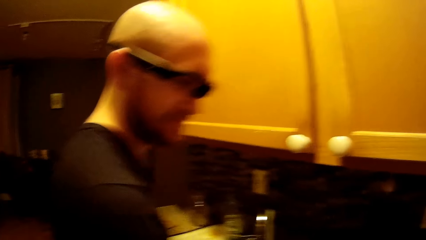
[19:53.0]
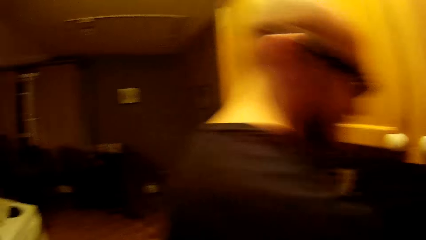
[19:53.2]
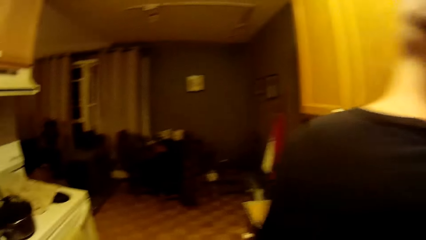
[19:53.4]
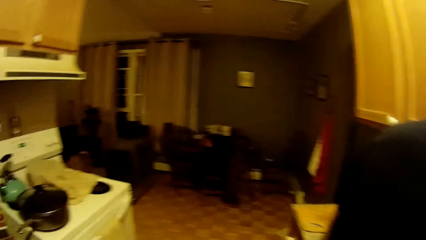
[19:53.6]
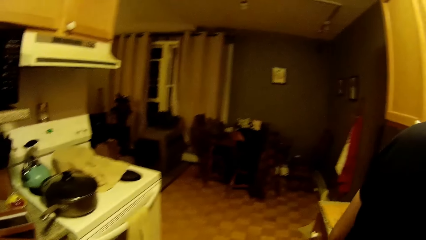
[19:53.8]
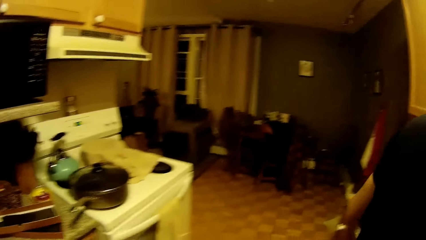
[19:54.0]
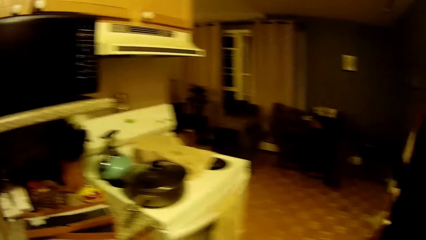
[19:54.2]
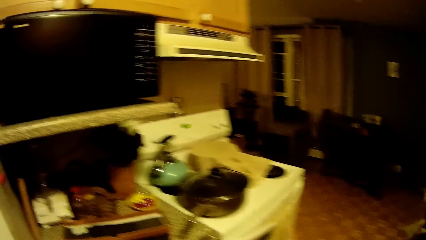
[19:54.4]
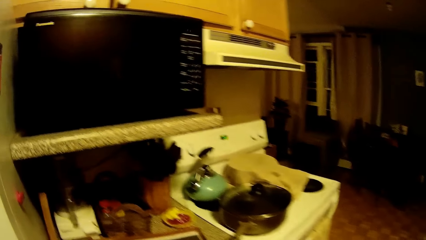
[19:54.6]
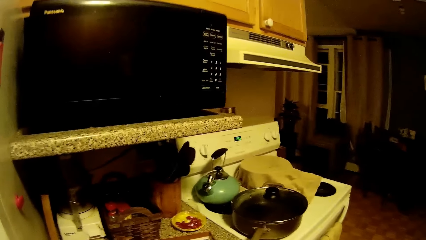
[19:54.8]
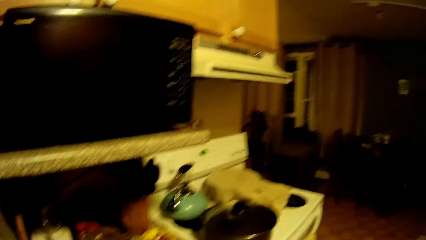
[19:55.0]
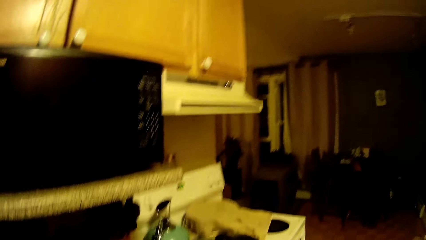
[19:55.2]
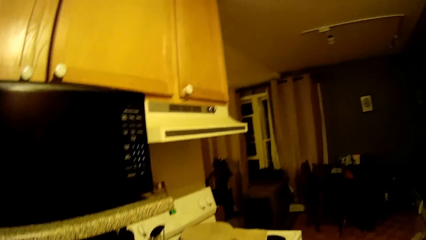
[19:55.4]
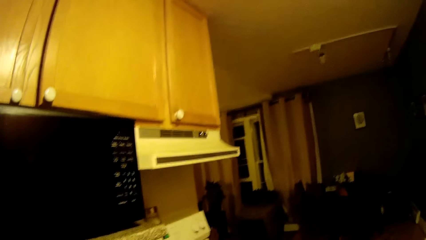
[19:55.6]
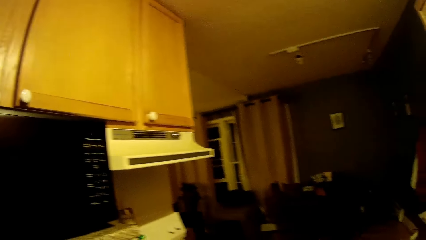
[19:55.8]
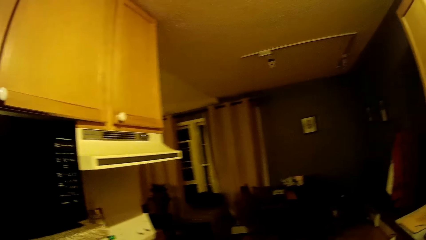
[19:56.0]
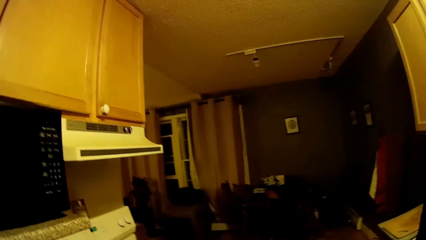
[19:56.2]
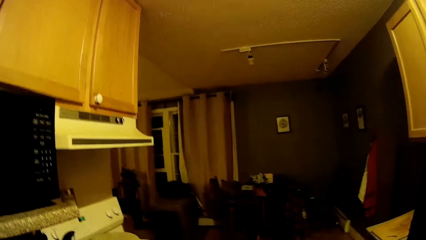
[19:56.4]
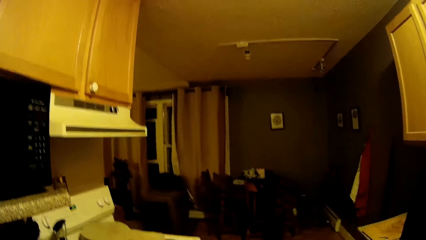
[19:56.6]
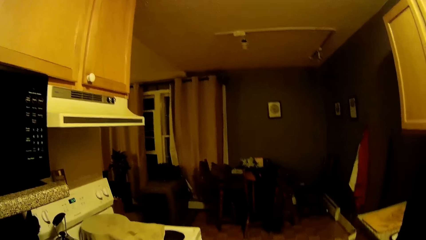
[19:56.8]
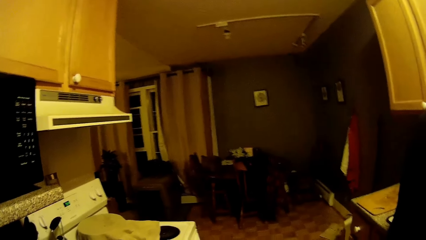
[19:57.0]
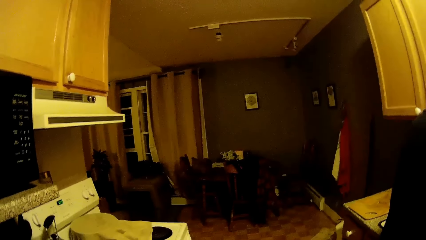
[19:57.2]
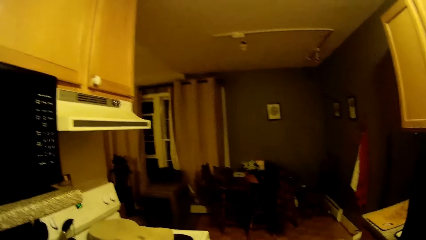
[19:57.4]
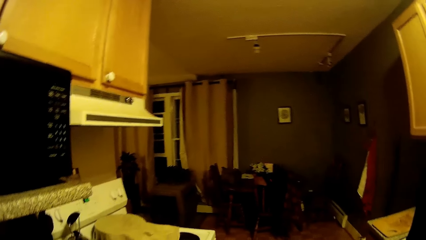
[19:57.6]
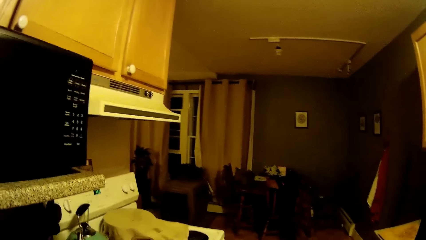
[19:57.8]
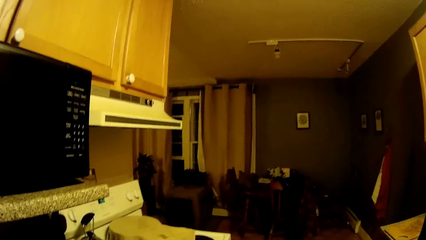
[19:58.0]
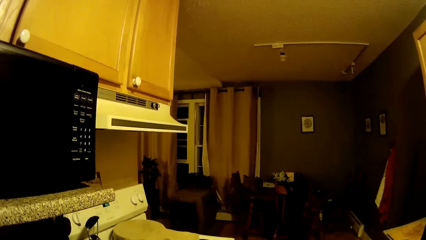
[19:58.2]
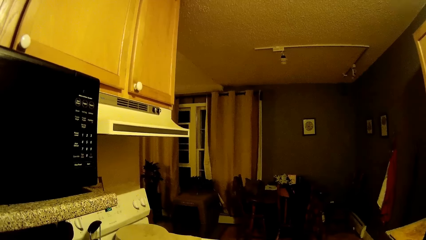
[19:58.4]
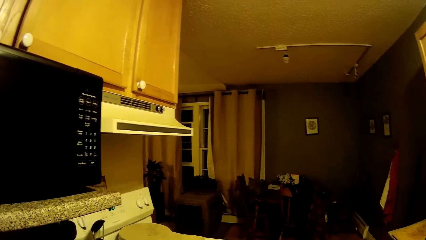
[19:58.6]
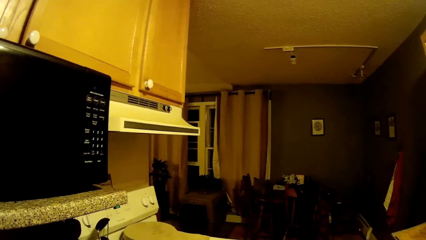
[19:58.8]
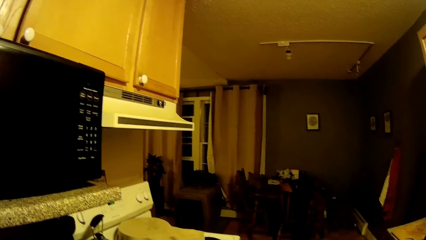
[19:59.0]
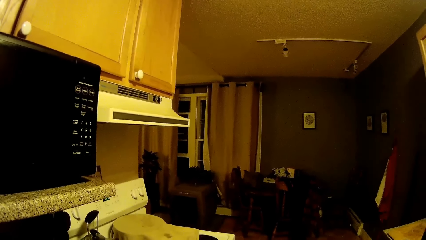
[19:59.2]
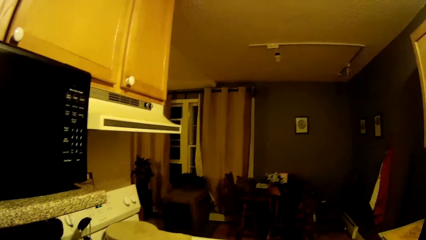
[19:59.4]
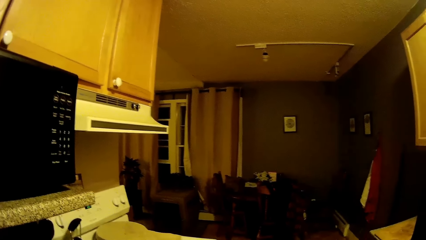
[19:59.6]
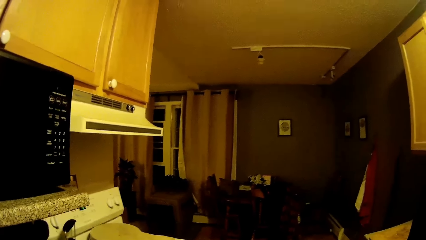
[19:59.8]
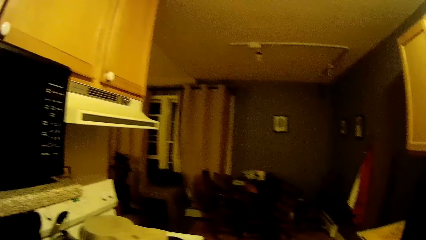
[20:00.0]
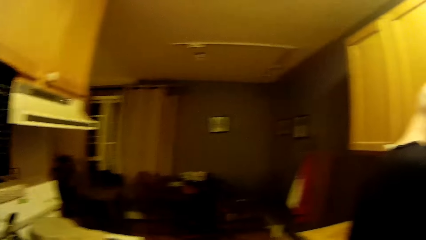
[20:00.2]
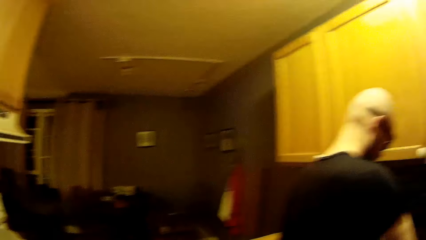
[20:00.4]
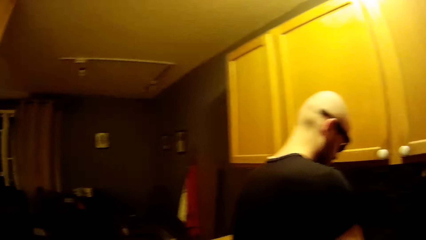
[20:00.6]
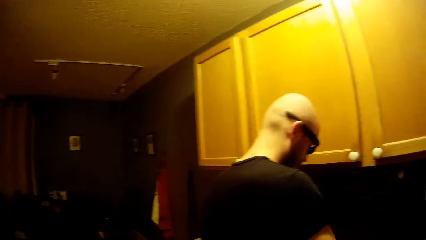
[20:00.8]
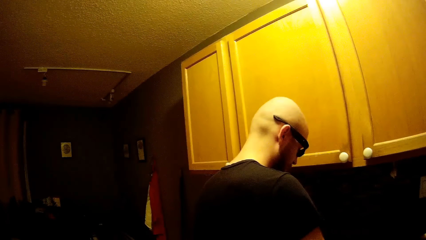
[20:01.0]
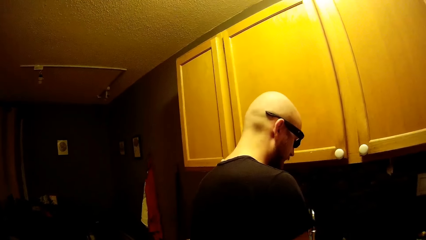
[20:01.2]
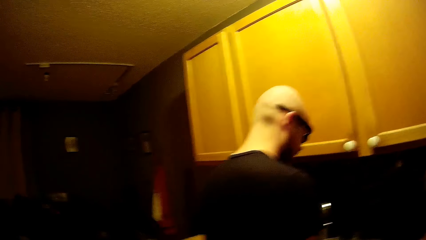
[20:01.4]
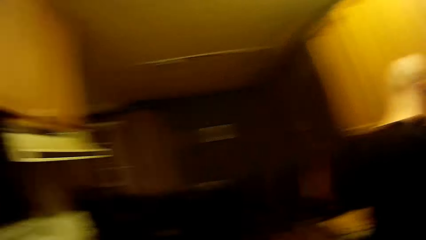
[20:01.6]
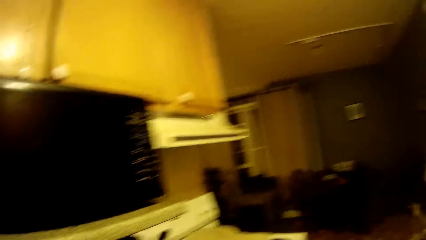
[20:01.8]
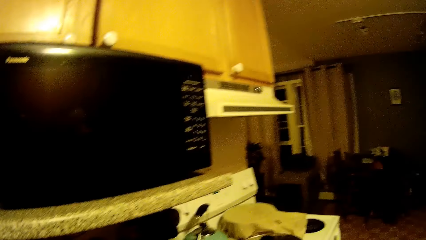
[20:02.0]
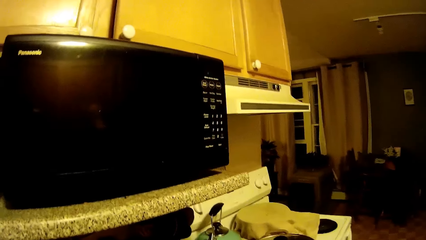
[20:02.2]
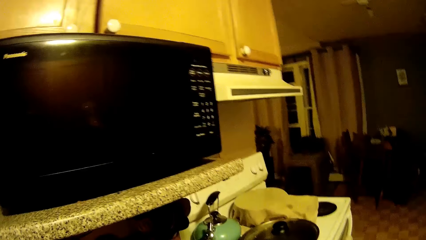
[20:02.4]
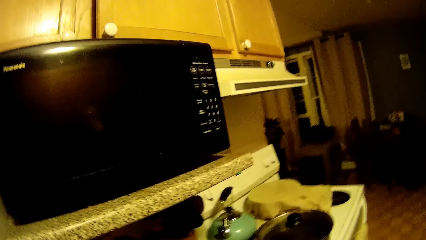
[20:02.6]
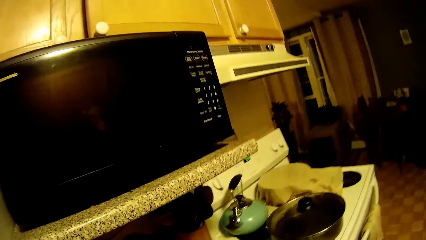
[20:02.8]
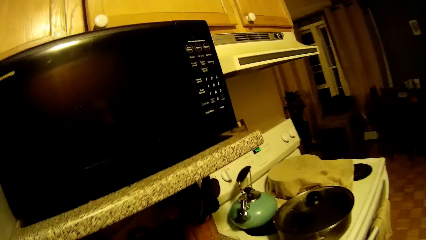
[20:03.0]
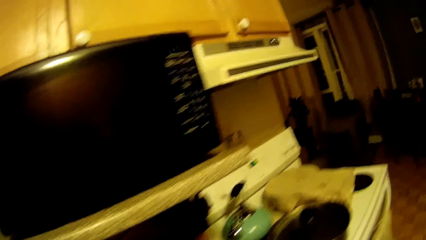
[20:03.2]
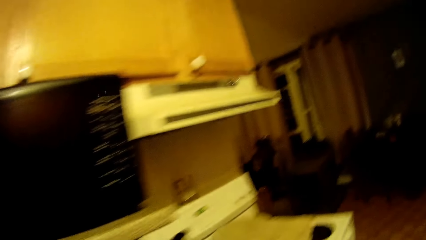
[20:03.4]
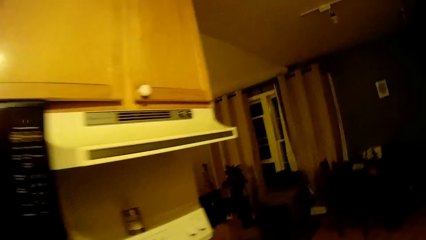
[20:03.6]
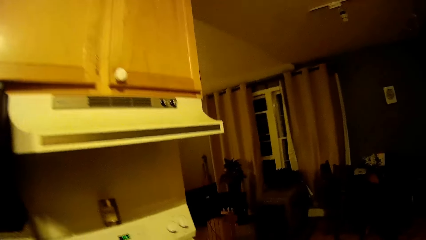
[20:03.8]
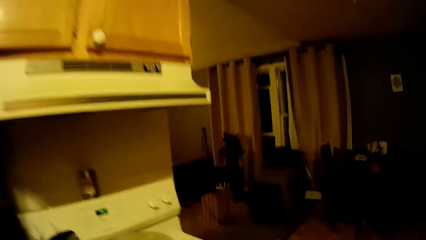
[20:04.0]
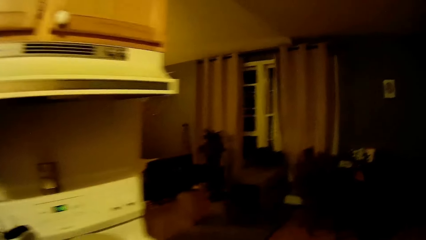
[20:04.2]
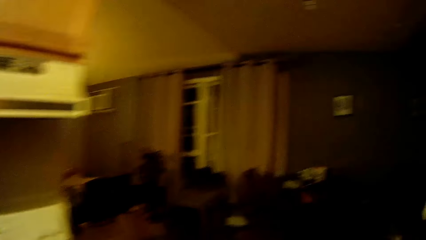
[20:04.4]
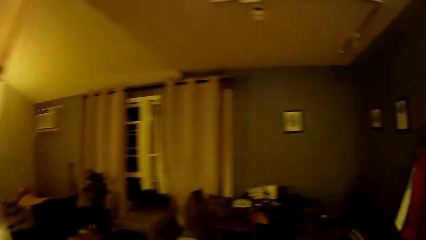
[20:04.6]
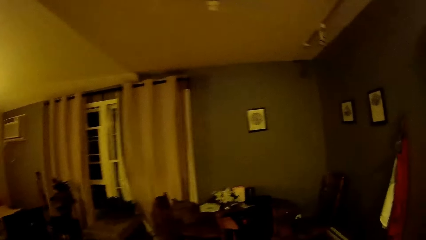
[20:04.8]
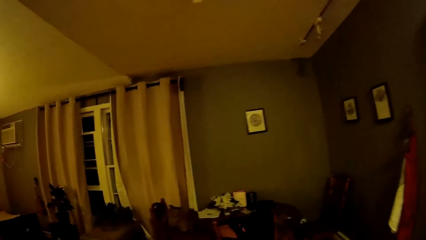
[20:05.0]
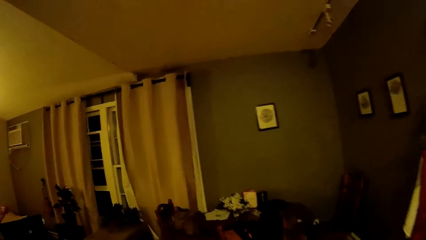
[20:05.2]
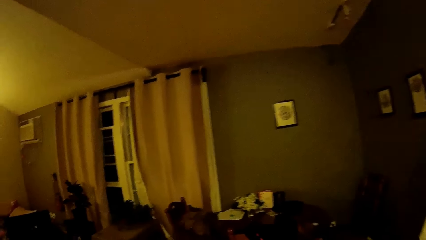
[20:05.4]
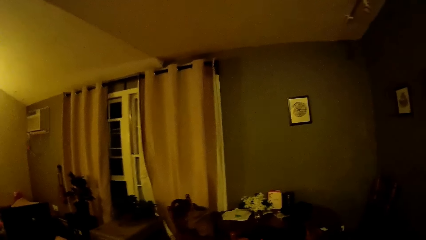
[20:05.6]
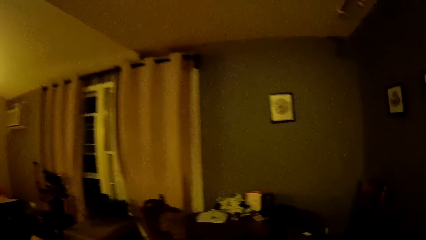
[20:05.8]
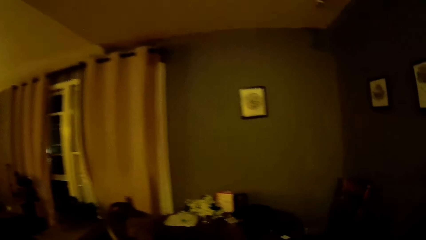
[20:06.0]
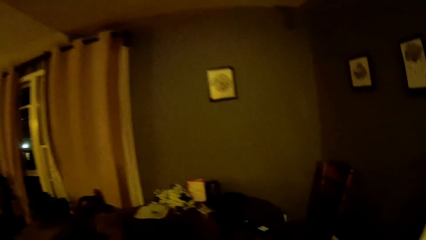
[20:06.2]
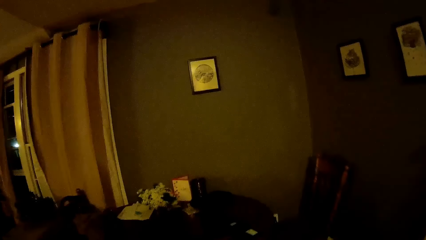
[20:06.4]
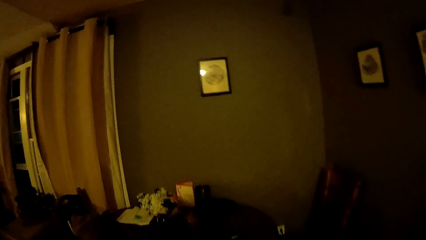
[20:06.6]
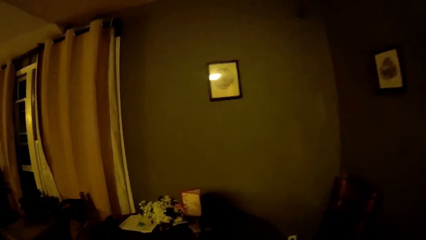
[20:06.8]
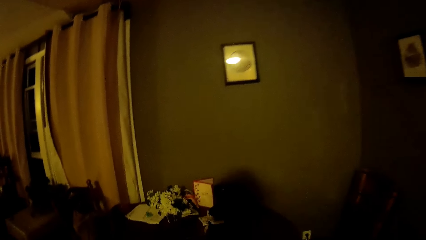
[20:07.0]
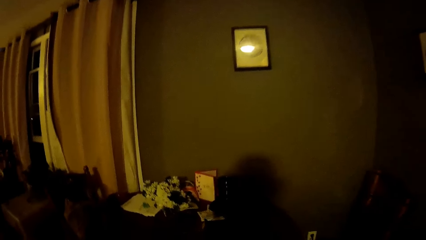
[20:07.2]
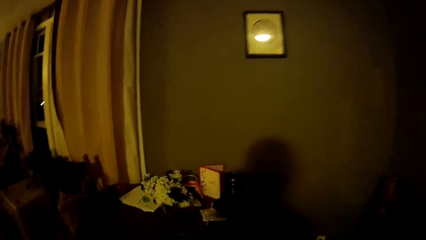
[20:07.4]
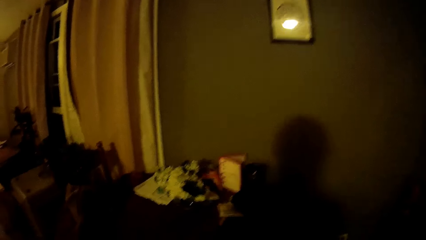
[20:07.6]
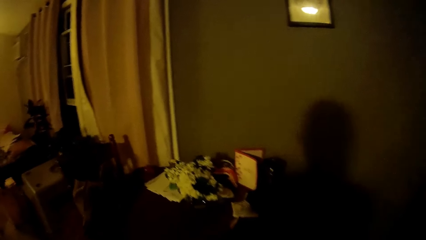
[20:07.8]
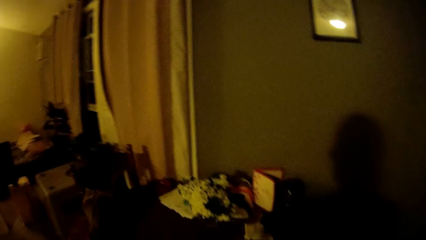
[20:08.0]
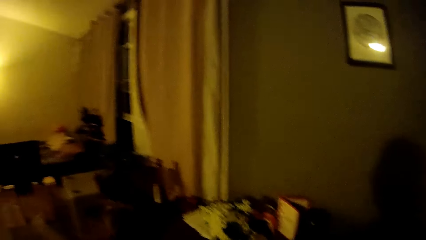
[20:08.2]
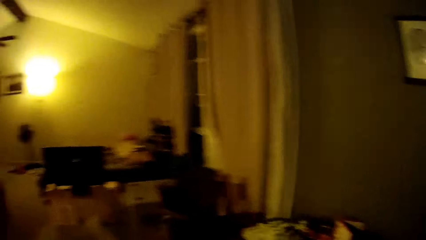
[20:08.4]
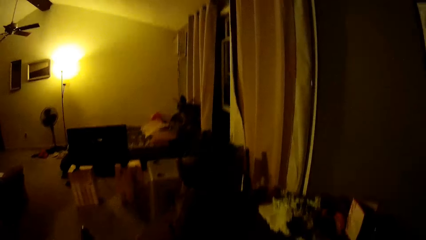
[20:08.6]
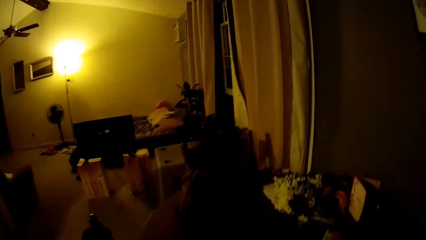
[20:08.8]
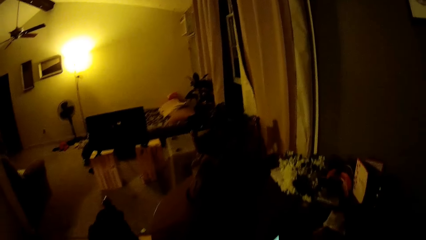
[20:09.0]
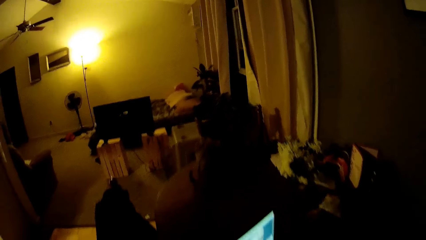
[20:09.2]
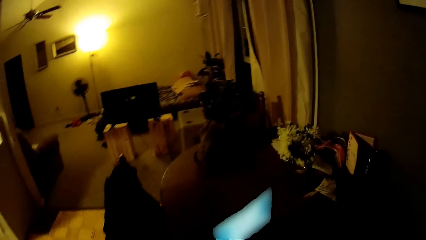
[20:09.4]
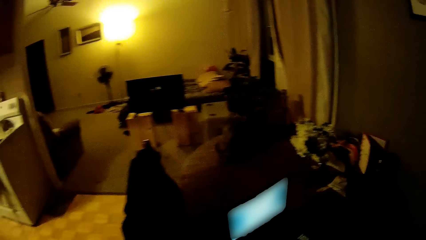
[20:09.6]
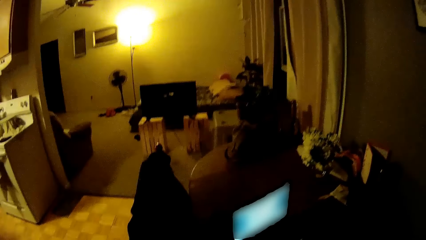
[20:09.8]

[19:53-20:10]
The camera wearer walks towards the dining table.
